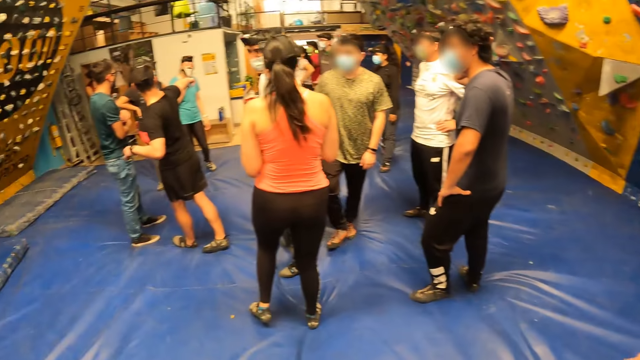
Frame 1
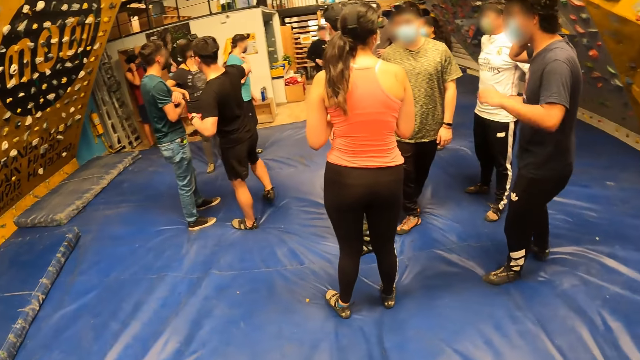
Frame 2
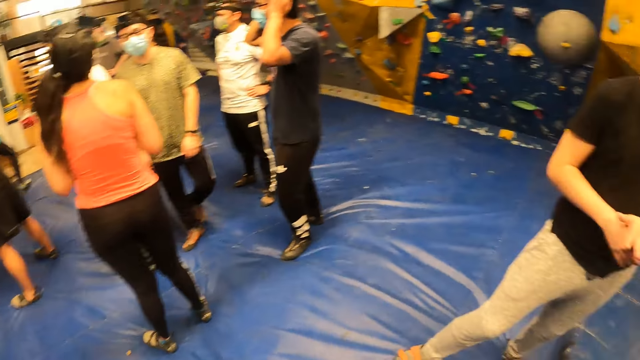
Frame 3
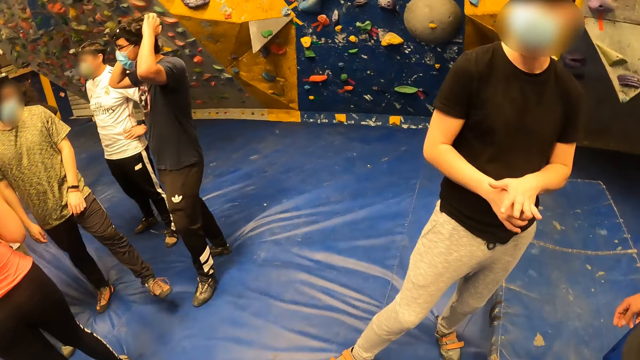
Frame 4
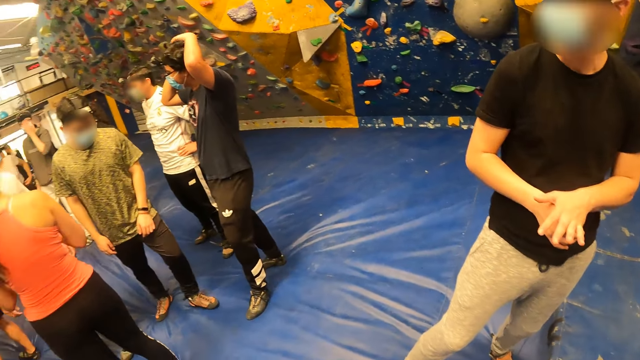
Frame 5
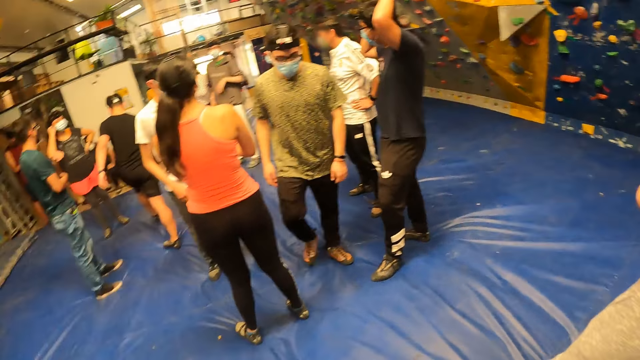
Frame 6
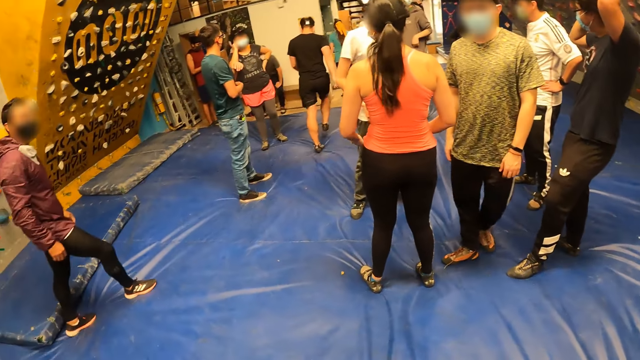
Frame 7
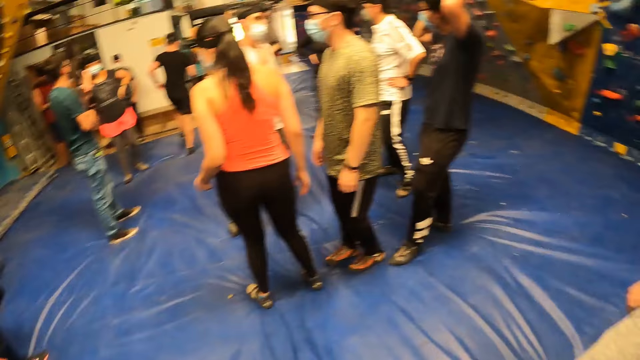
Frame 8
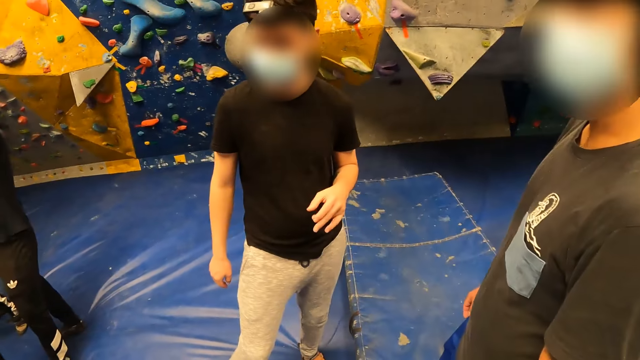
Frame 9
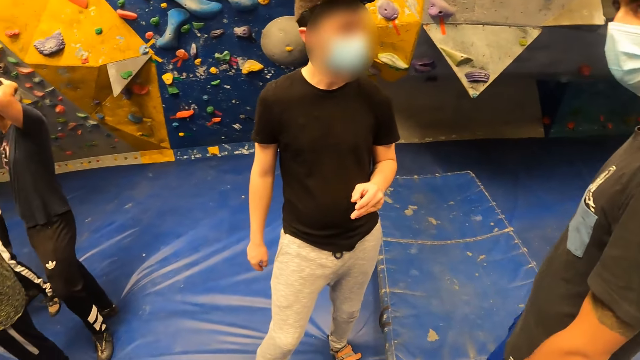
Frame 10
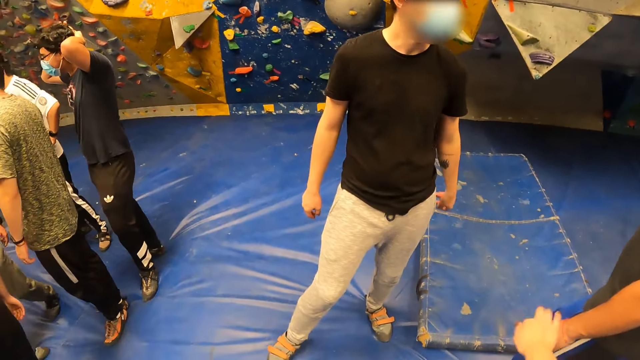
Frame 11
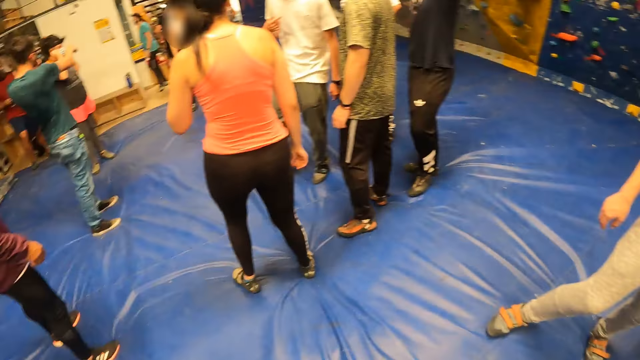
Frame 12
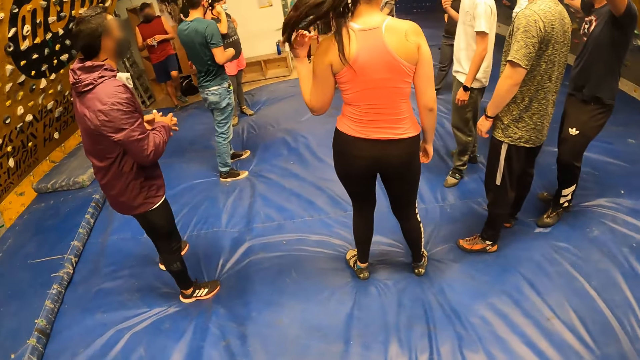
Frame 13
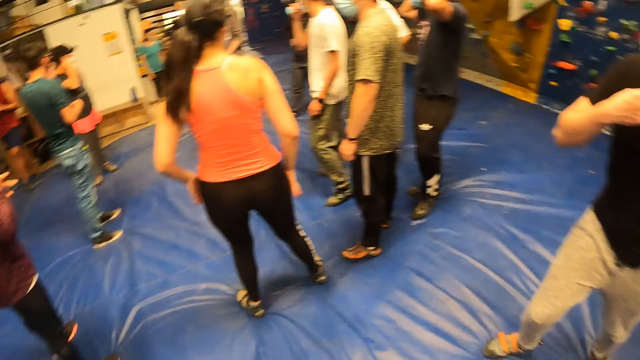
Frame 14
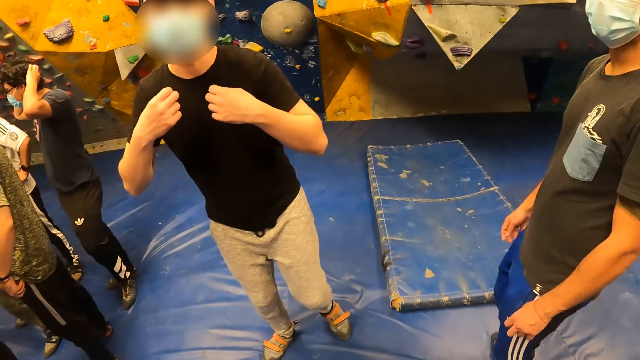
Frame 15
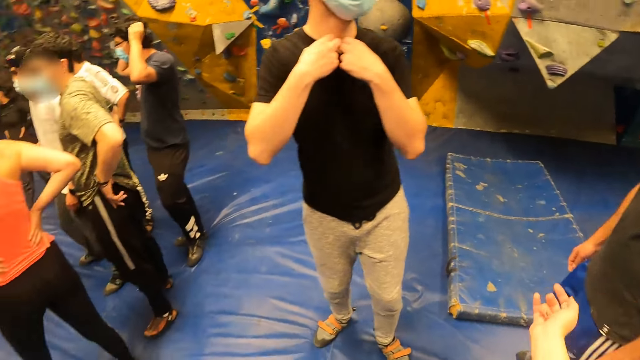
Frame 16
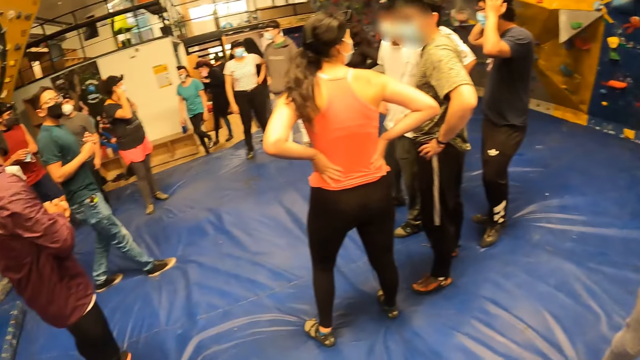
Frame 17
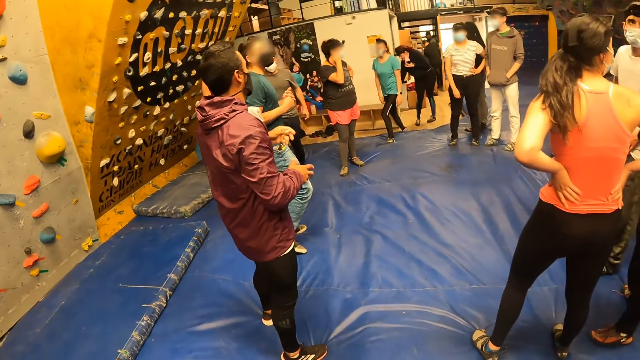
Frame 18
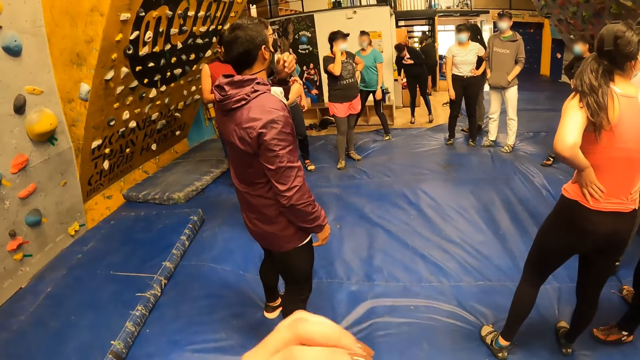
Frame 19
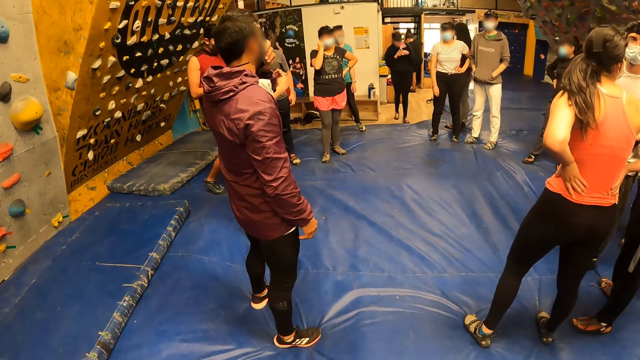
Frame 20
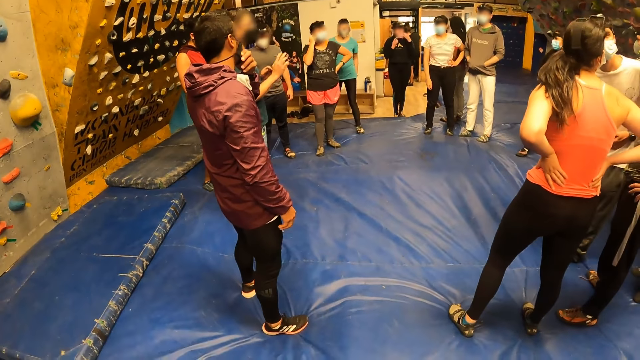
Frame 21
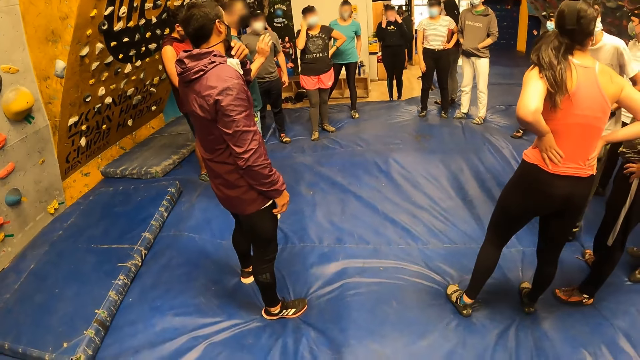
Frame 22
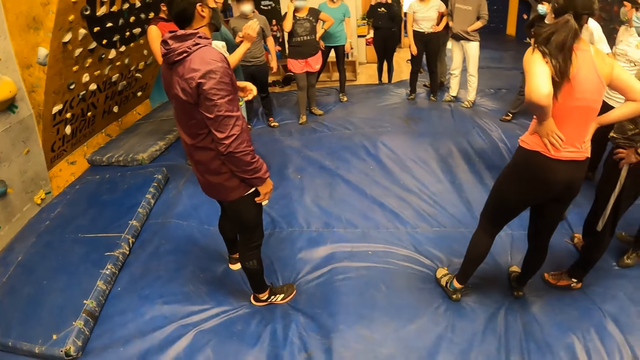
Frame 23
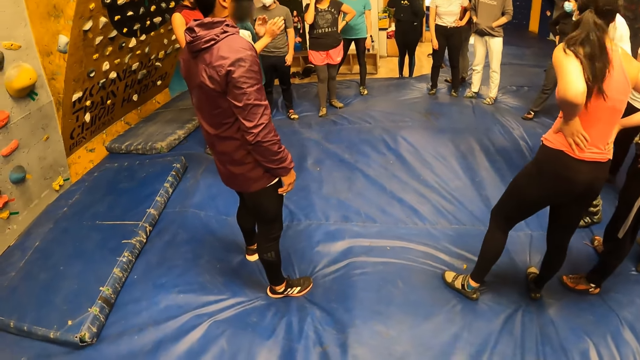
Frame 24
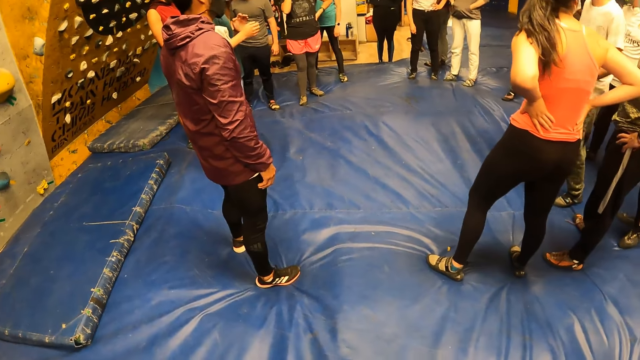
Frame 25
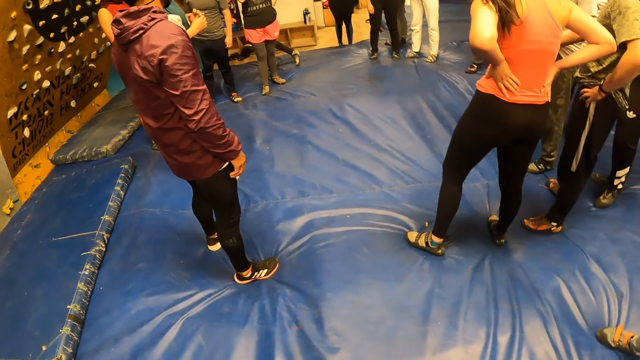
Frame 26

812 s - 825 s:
A man fidgets. Another man walks on the surface. Another man fidgets. The first man fidgets. A lady walks on the surface.

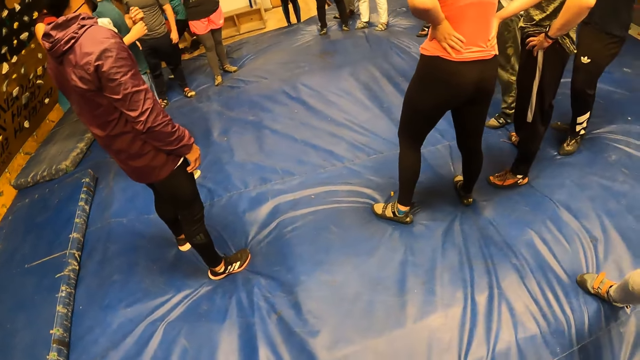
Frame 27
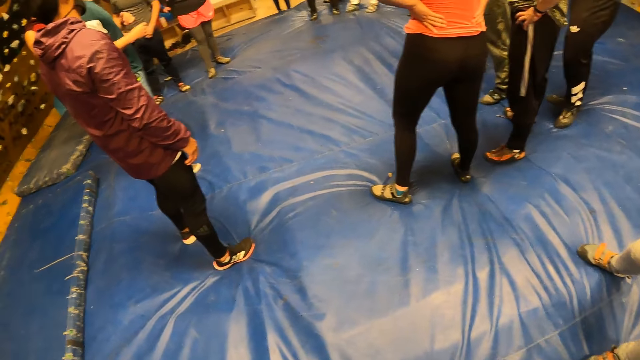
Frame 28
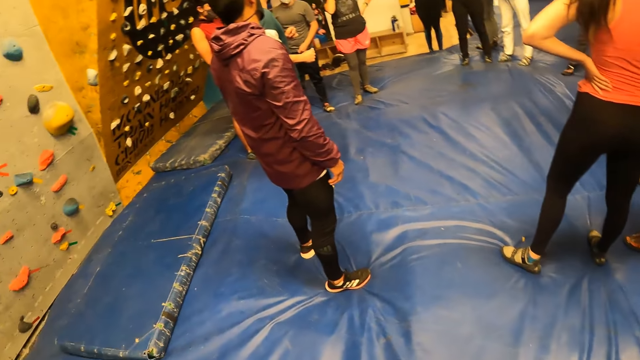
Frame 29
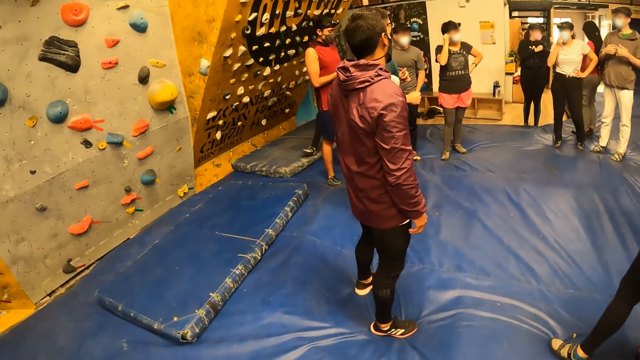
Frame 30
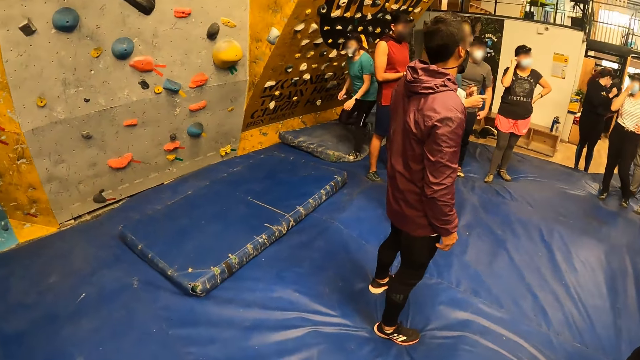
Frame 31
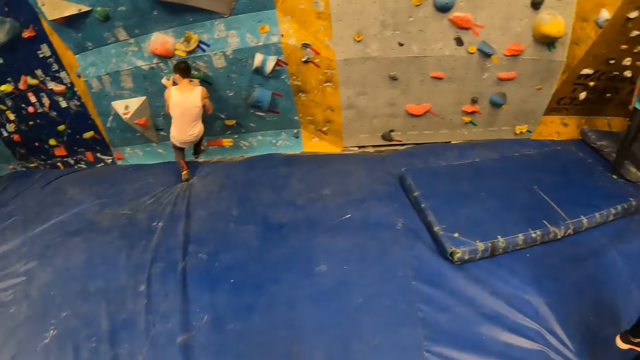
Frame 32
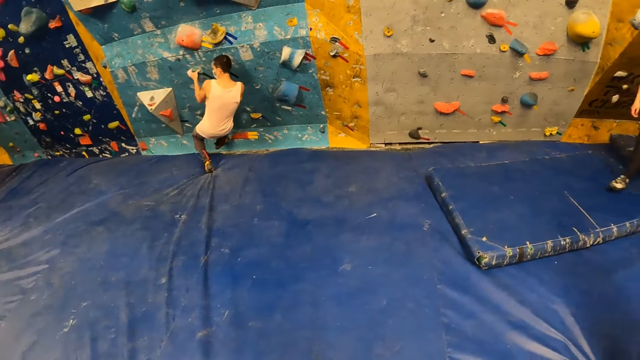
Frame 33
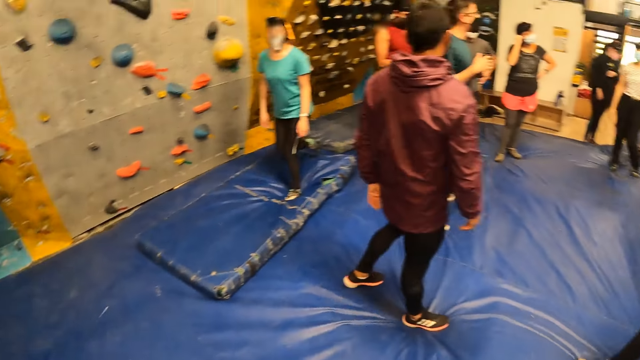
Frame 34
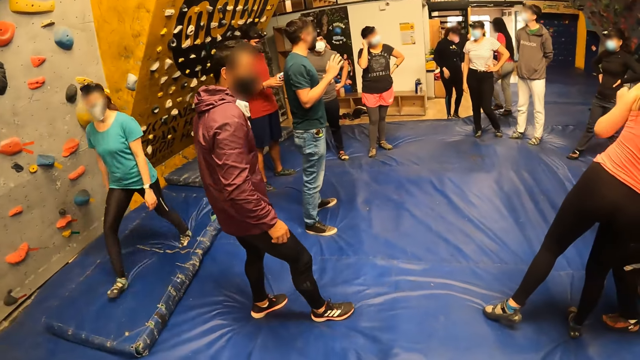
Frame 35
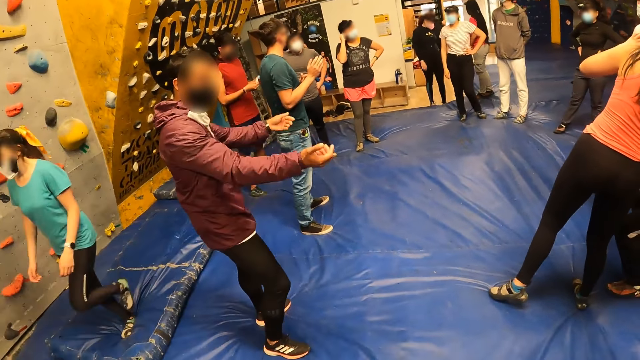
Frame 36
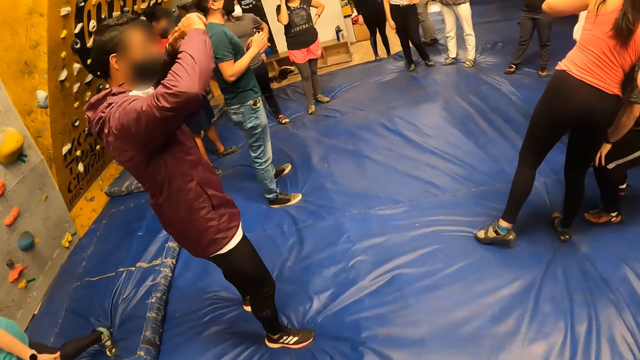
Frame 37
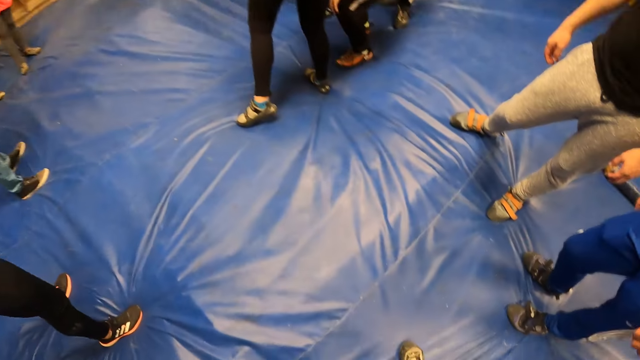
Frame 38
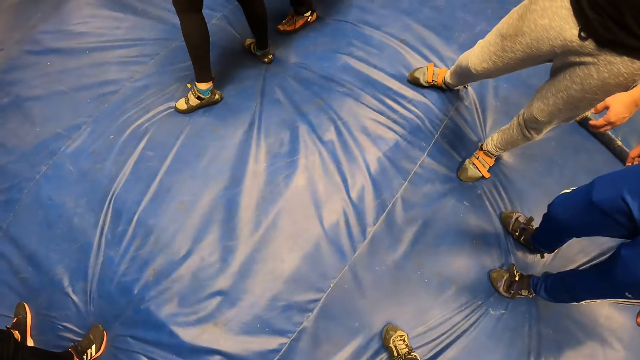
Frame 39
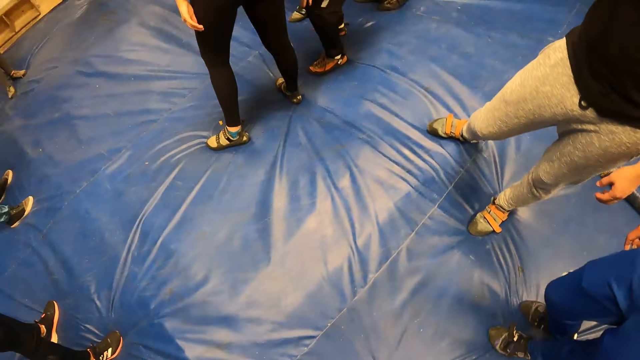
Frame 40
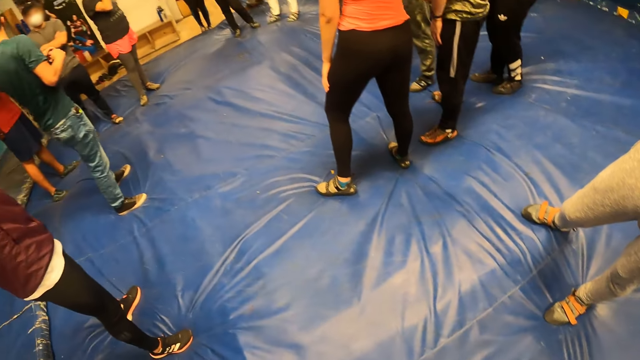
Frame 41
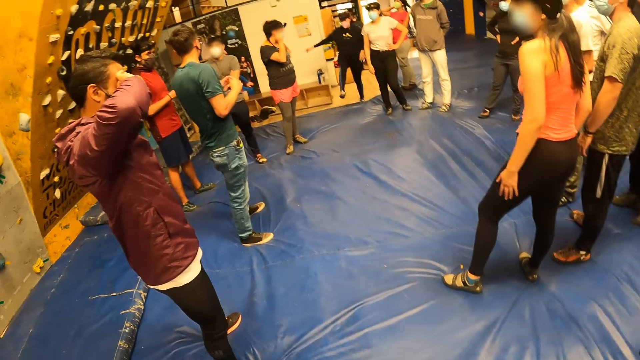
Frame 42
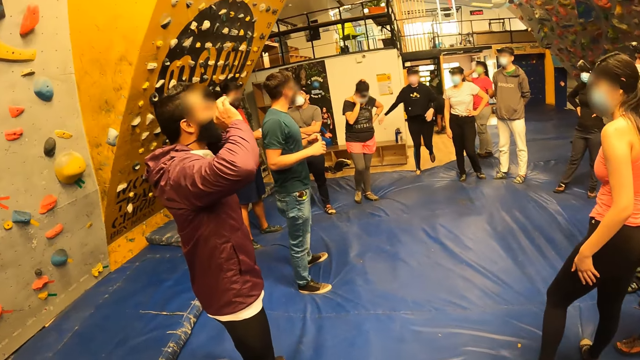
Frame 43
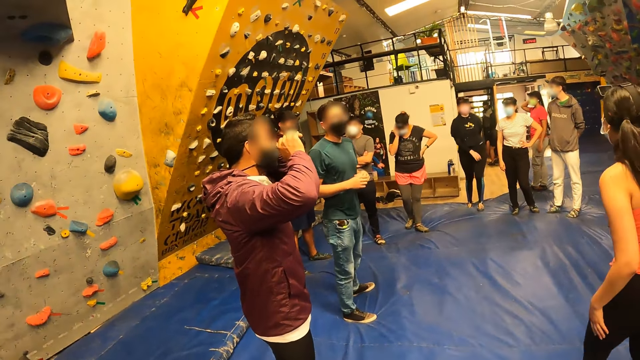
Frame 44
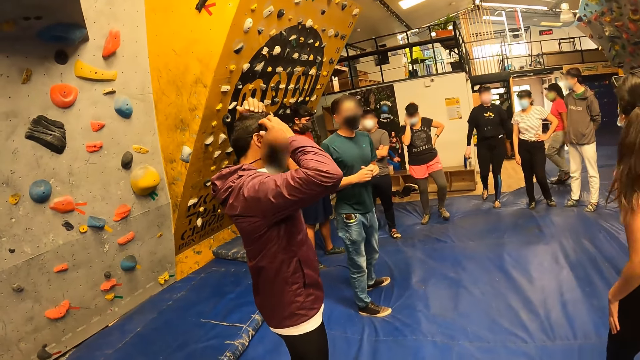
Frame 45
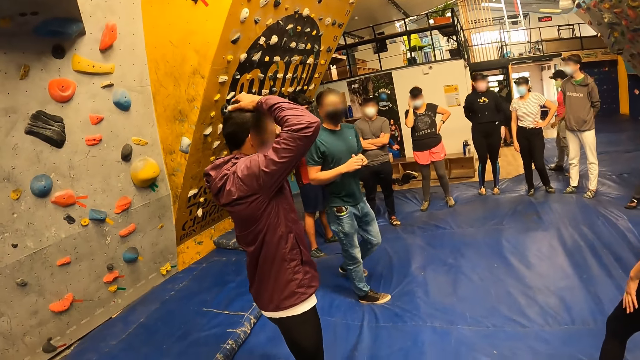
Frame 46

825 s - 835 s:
A male does hand movement. The camera wearer looks around the climbing area.
